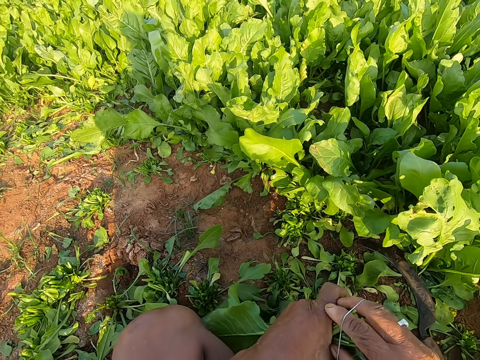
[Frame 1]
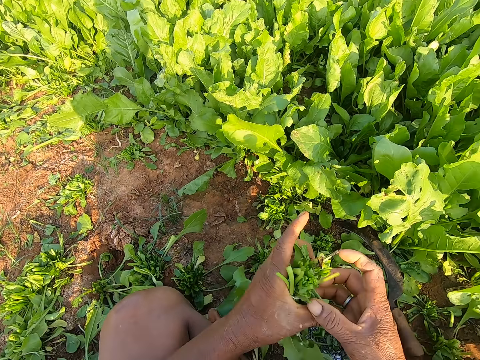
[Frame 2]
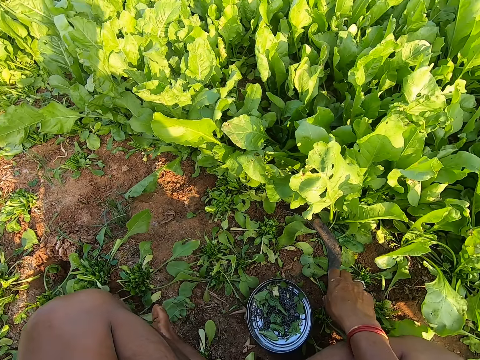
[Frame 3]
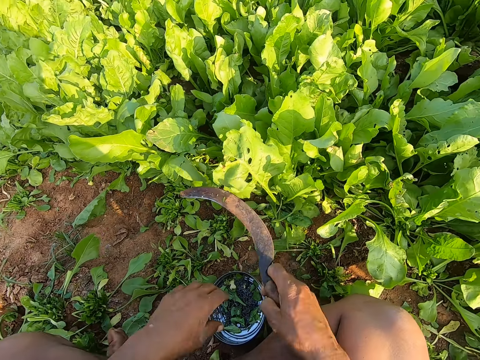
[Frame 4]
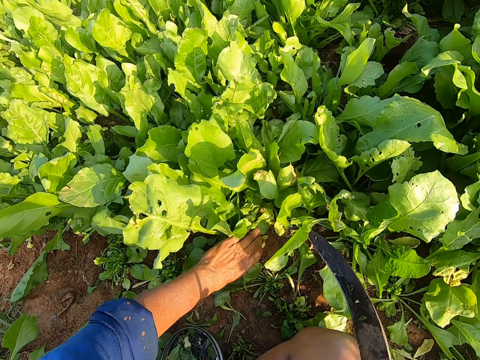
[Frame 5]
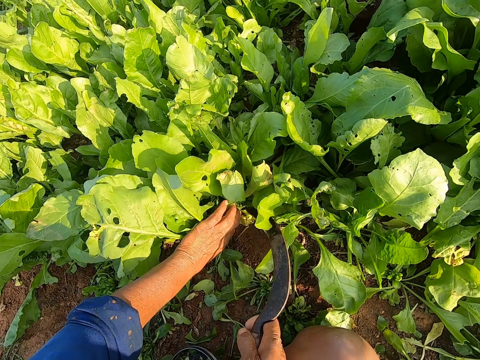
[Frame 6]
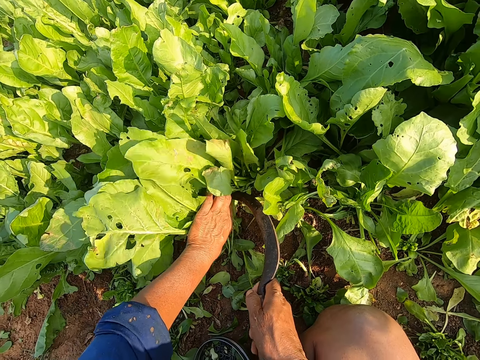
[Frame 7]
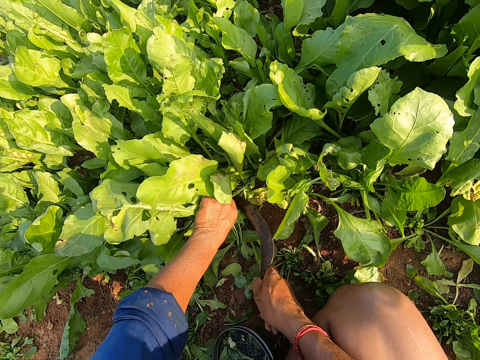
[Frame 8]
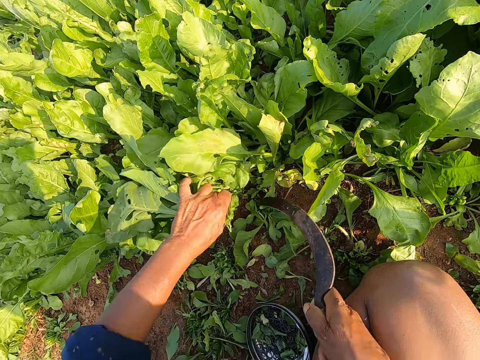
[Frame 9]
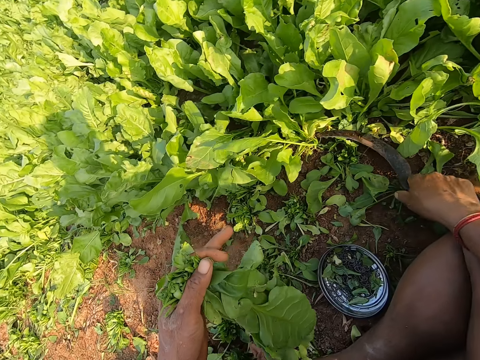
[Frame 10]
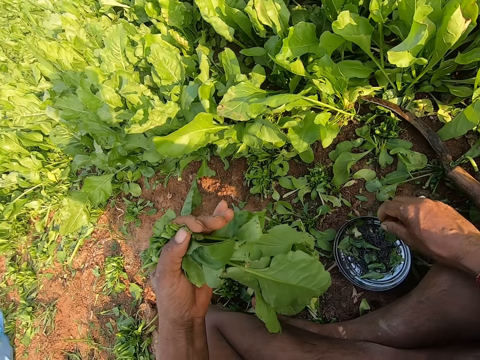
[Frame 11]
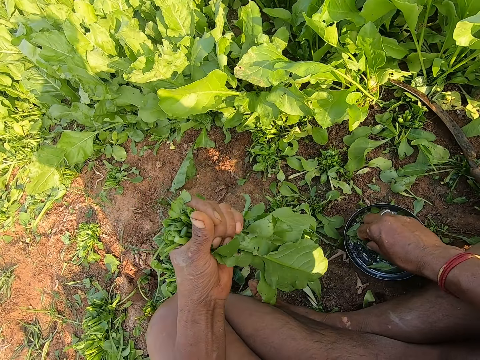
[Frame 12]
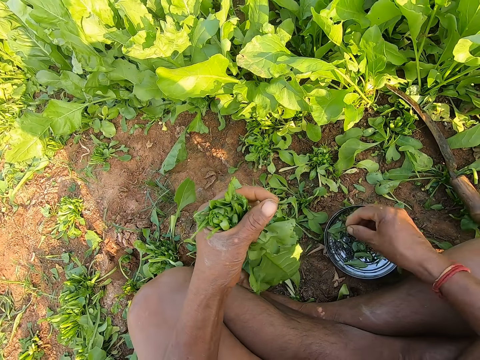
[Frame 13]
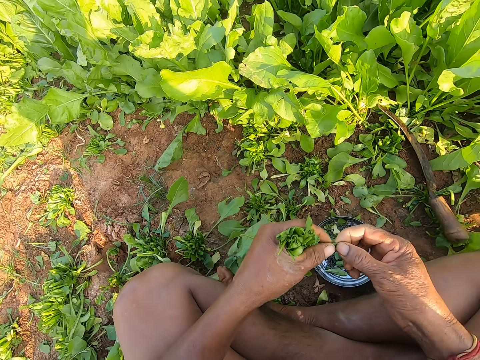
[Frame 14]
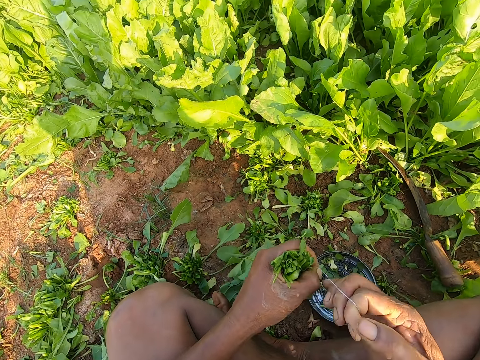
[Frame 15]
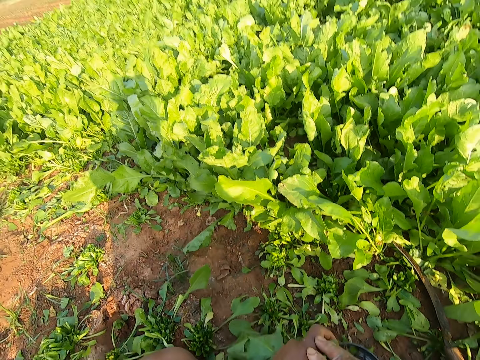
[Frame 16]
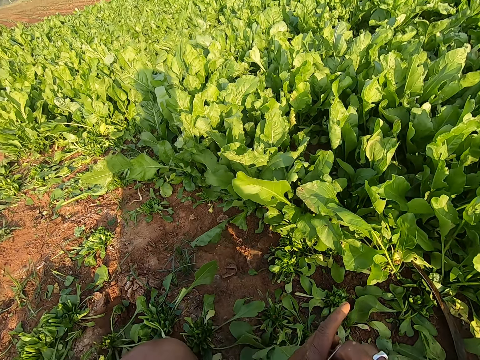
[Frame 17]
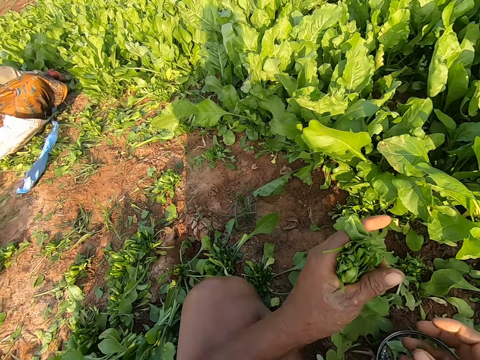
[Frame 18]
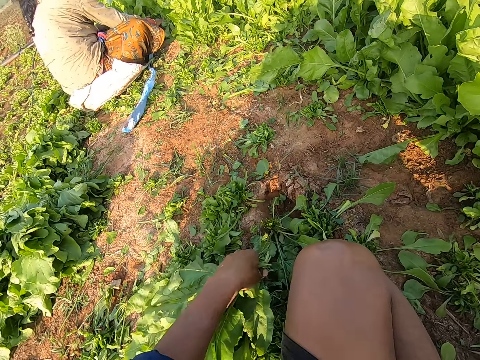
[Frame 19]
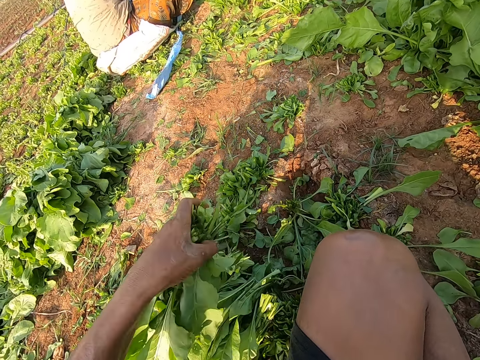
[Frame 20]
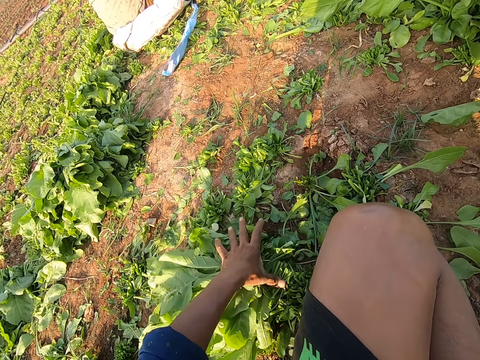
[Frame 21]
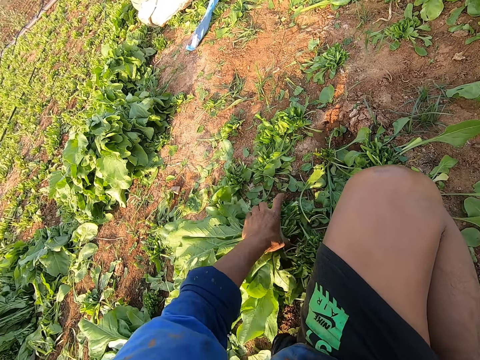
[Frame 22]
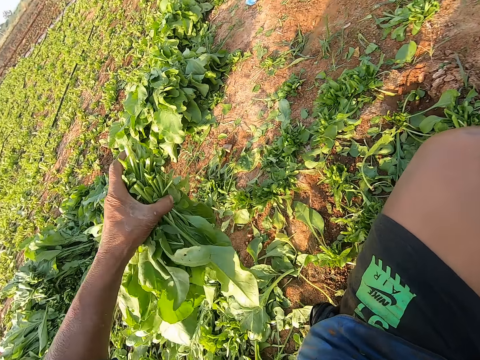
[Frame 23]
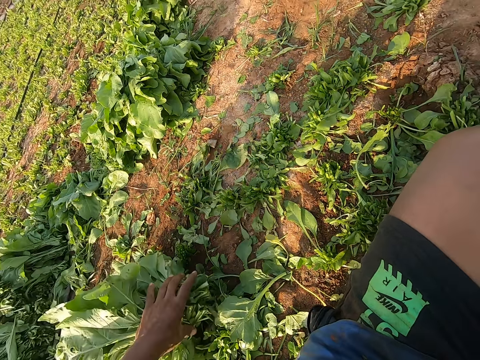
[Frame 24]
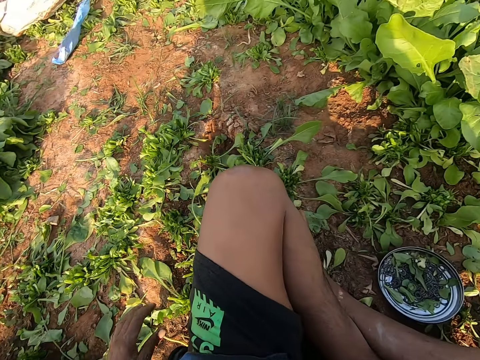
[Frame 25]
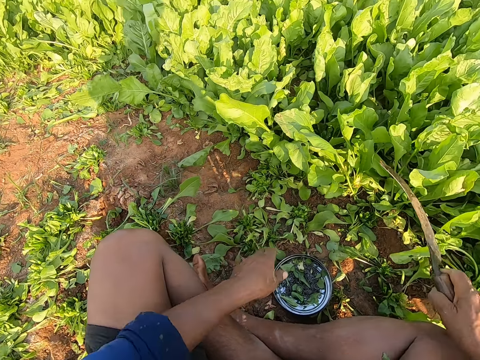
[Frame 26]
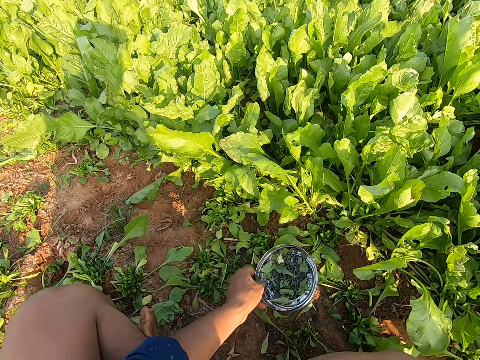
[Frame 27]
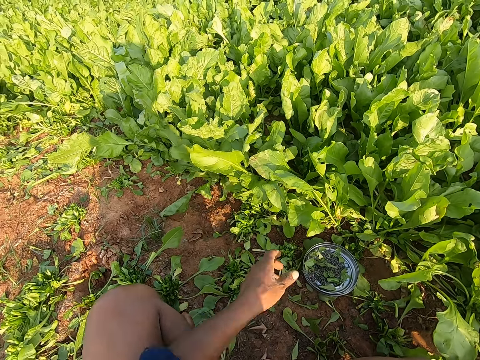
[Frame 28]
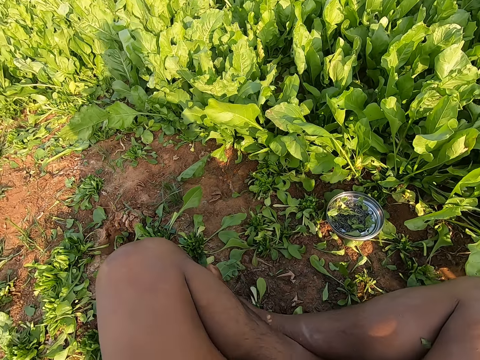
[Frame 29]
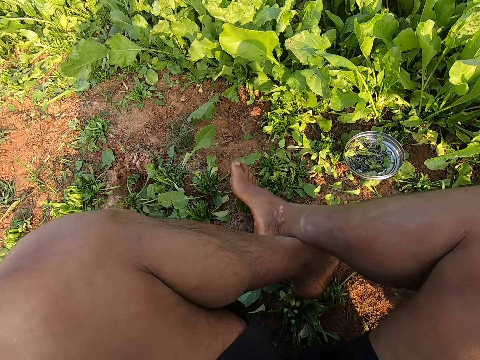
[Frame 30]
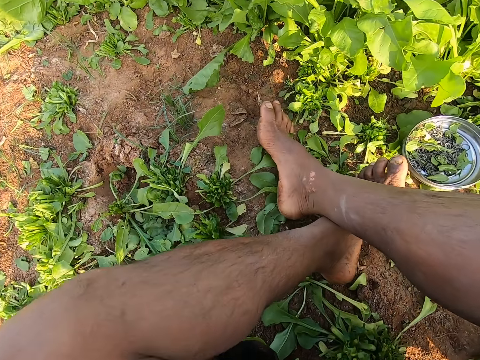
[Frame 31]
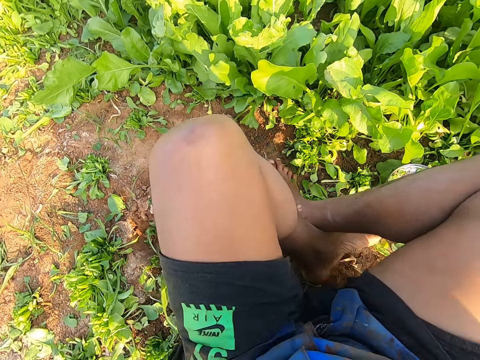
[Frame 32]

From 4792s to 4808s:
The camera wearer binds the bunch of collard greens or spinach in his left hand with the rubber band in his right hand. He picks up the sickle from the ground with his right hand. He holds a bunch of collard greens on the ground with his left hand. He cuts the bunch of collard greens in his left hand on the ground with the sickle in his right hand. He drops the sickle on the ground with his right hand. He picks up a rubber band from the bowl on the ground with his right hand. He pulls the rubber band with his hands. He talks. He binds the bunch of collard greens in his left hand with the rubber band in his right hand. He picks up bunches of collard greens from the ground with his left hand. He puts a spinach down. He drops the bunches of collard greens on the ground with his left hand. He moves the bowl of rubber bands on the ground with his left hand.

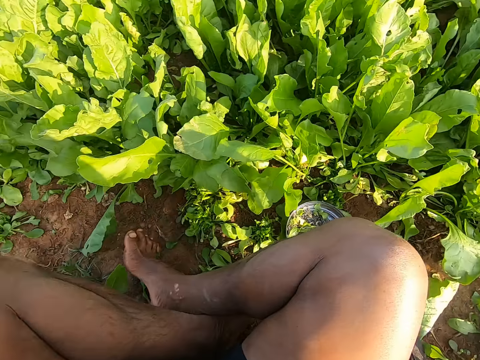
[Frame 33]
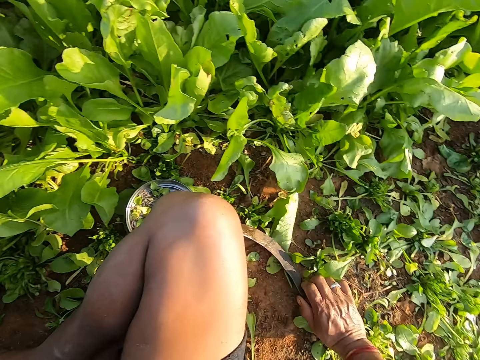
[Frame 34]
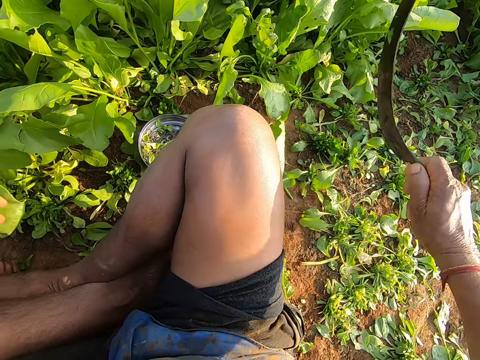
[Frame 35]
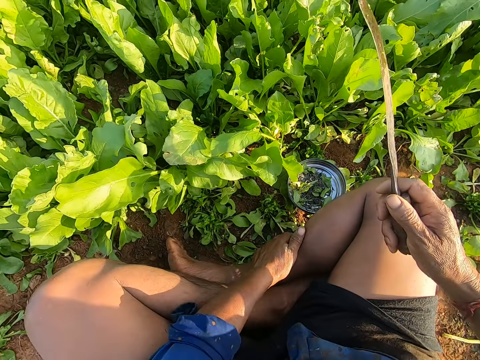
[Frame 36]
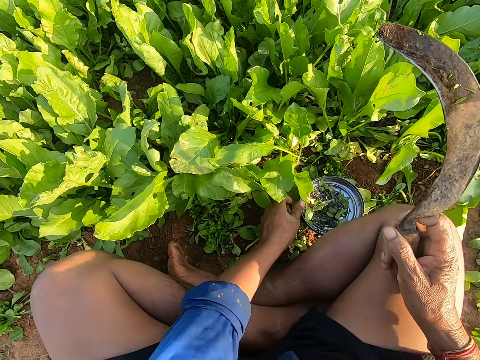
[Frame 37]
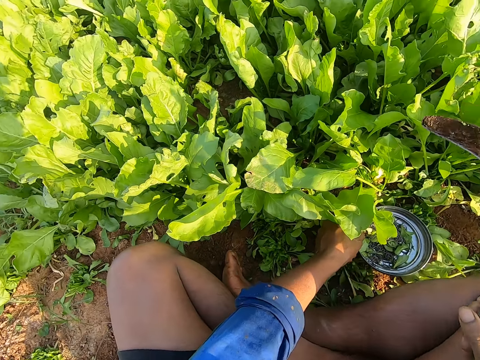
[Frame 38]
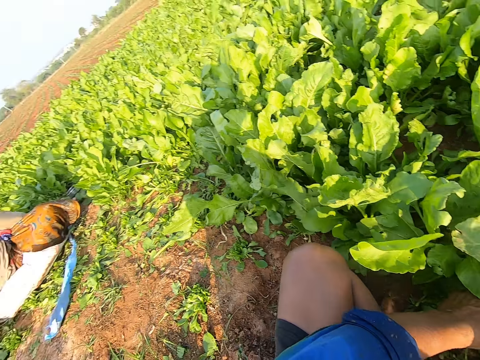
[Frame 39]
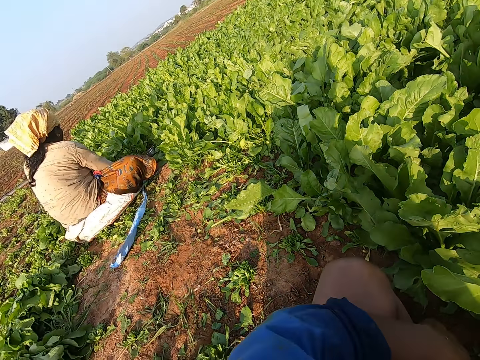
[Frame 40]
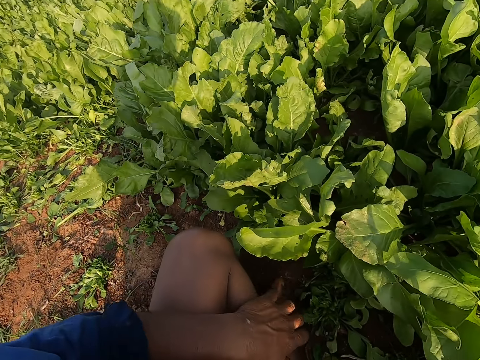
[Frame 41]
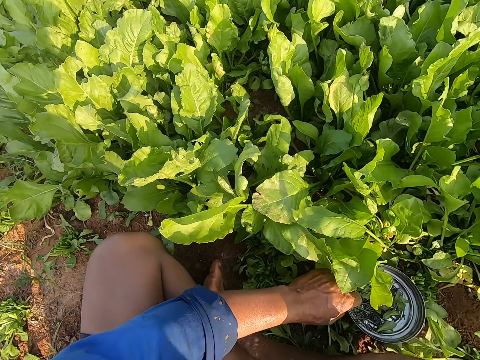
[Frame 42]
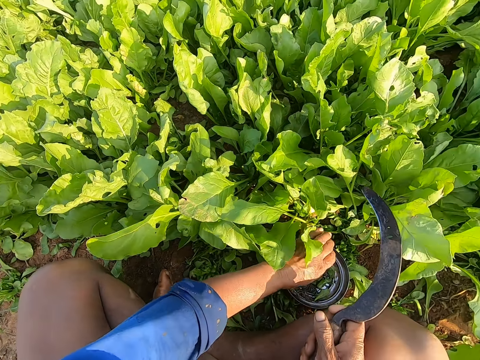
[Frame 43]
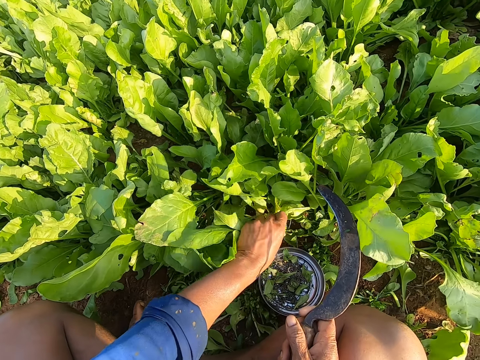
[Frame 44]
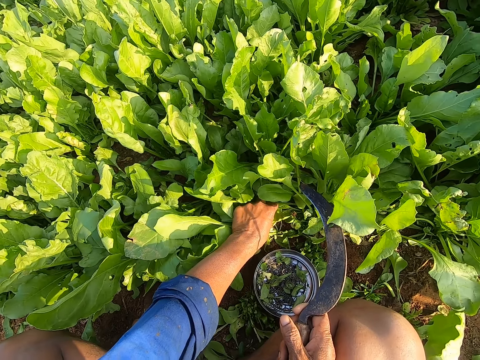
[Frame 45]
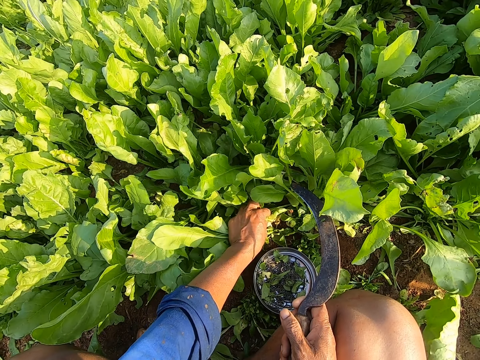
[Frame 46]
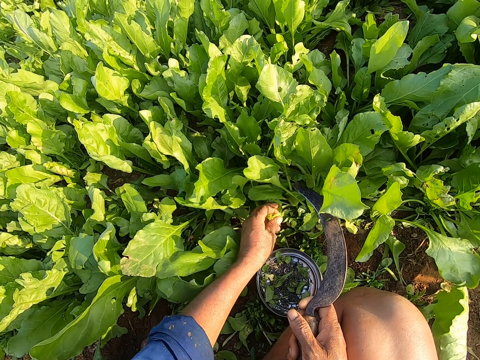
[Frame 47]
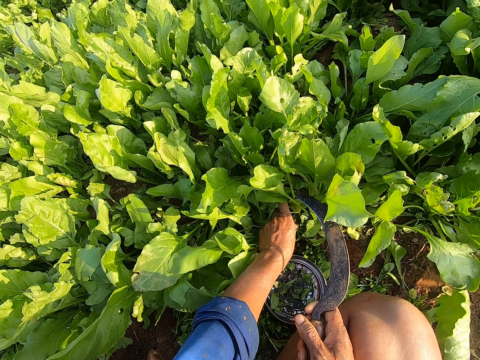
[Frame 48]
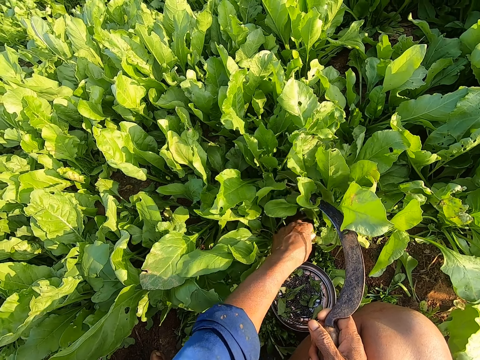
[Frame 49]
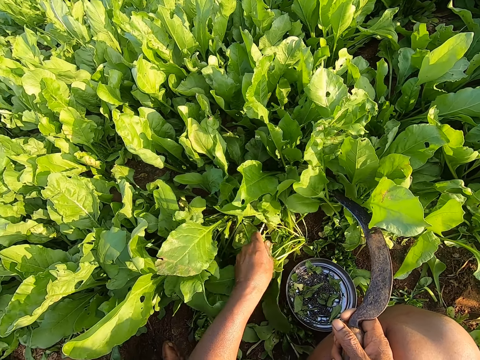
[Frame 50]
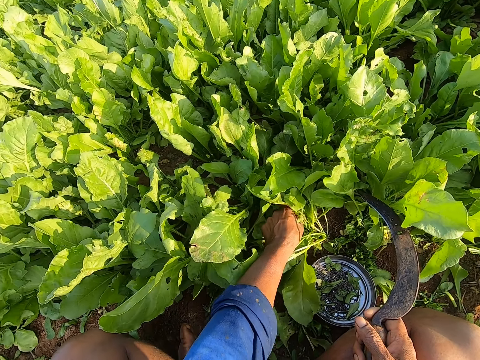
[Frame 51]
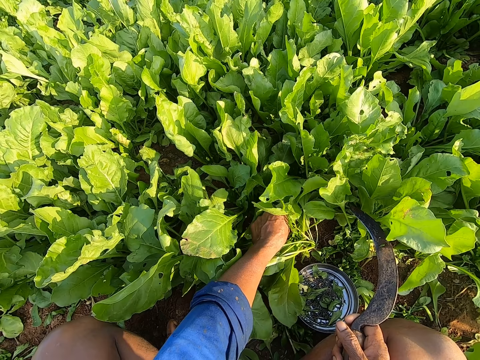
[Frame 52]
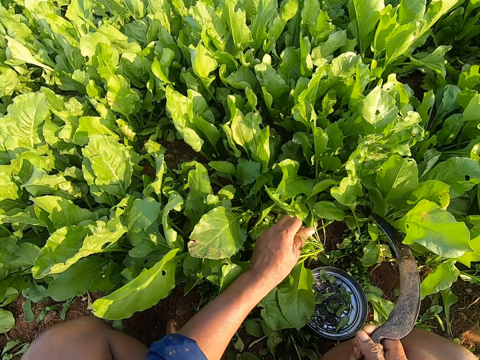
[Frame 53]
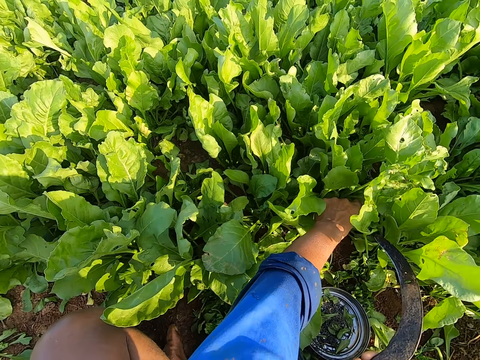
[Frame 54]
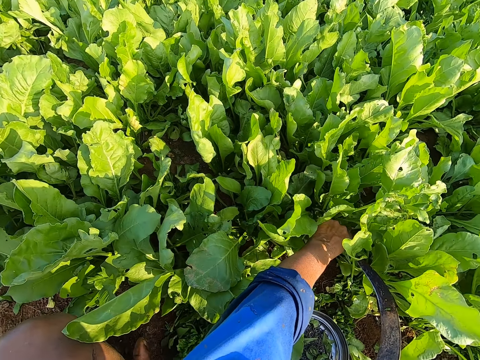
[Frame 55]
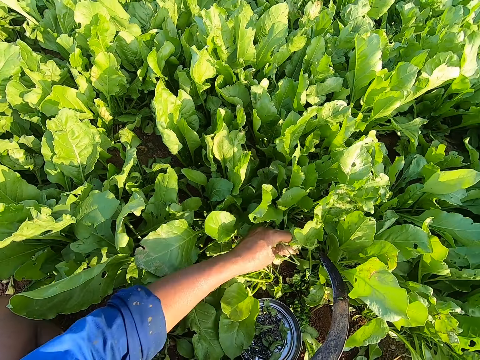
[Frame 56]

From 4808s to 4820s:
The camera wearer picks up the sickle from the ground with his right hand. He moves the plate on the ground with his left hand. He looks at a woman. He talks with the woman. He plucks spinach leaves on the ground with his left hand. He picks some weeds.
